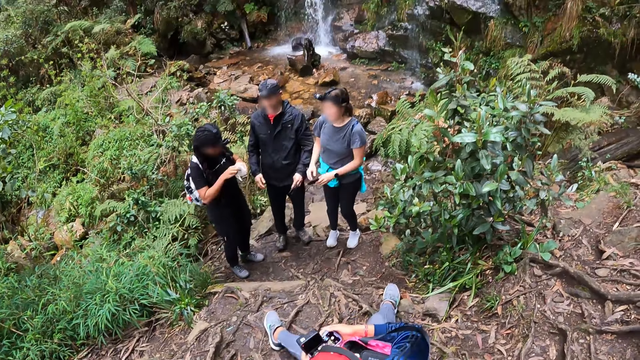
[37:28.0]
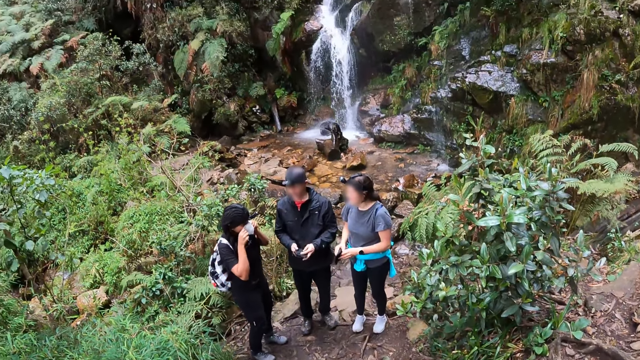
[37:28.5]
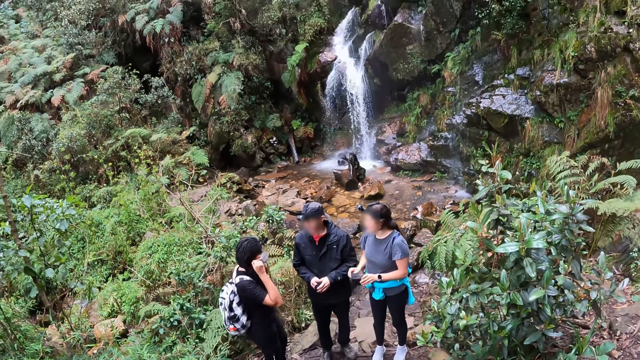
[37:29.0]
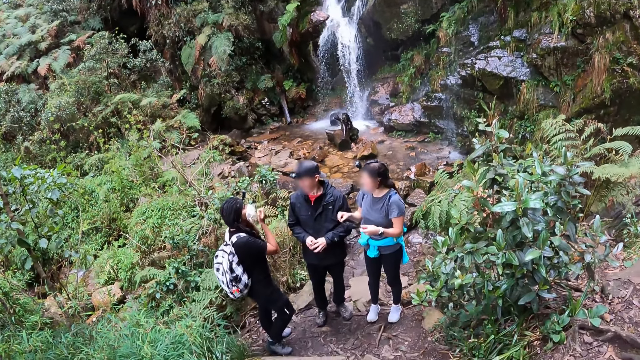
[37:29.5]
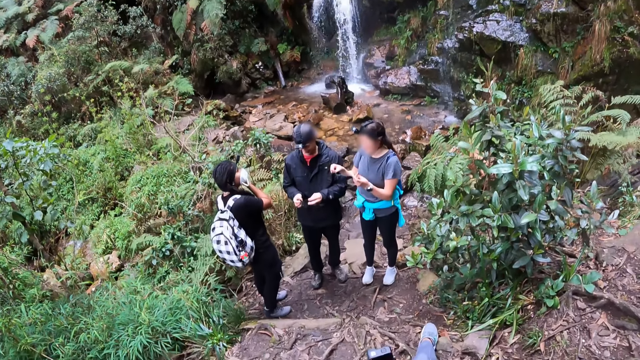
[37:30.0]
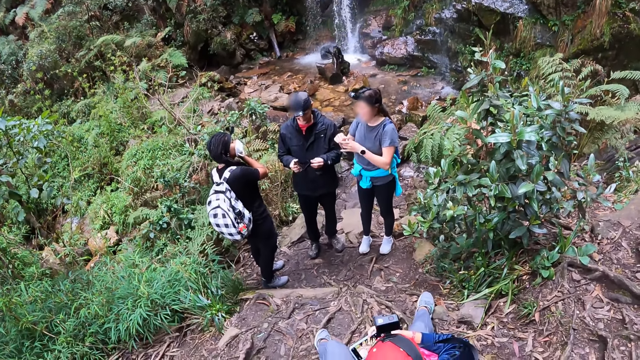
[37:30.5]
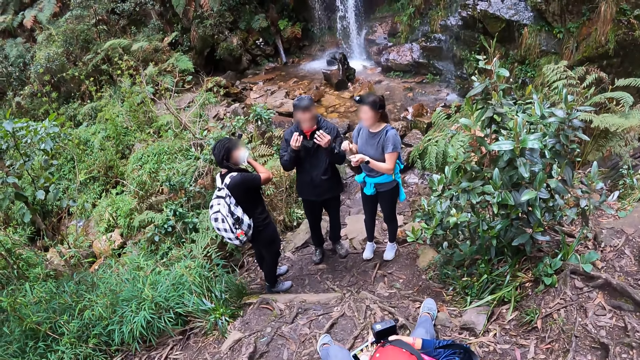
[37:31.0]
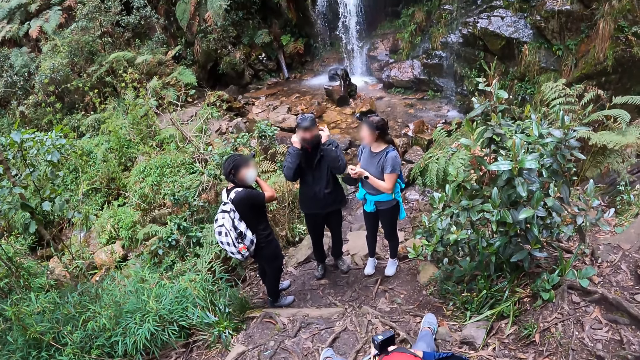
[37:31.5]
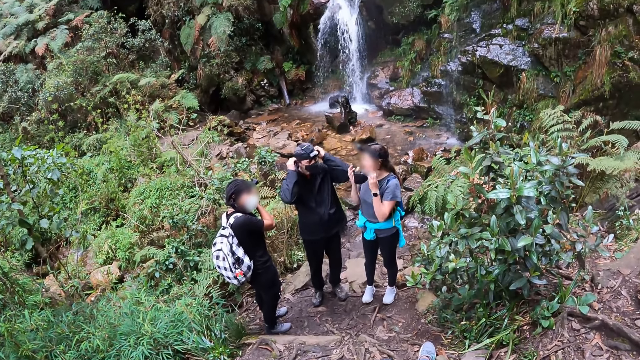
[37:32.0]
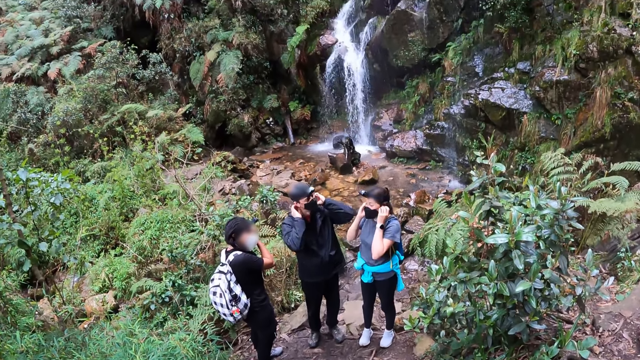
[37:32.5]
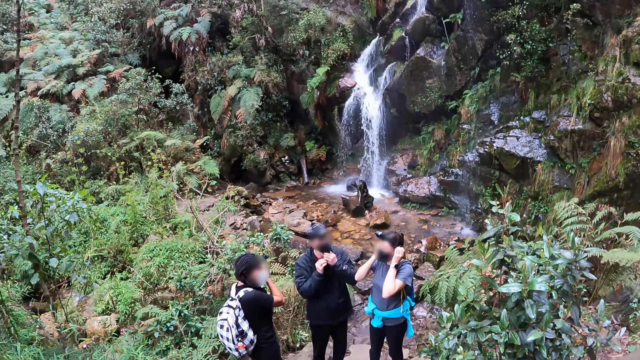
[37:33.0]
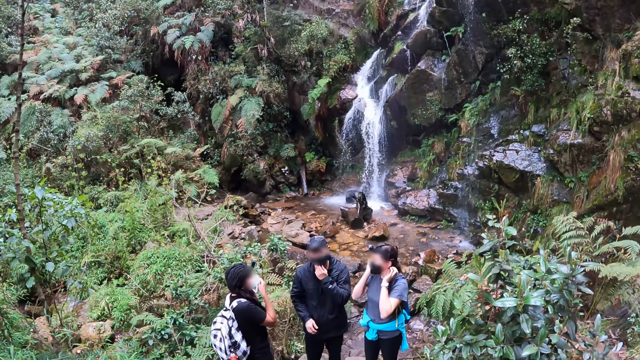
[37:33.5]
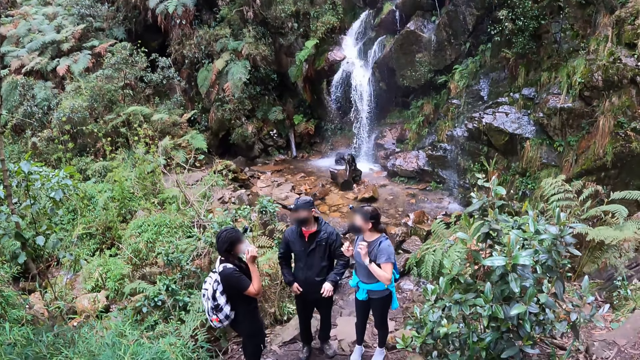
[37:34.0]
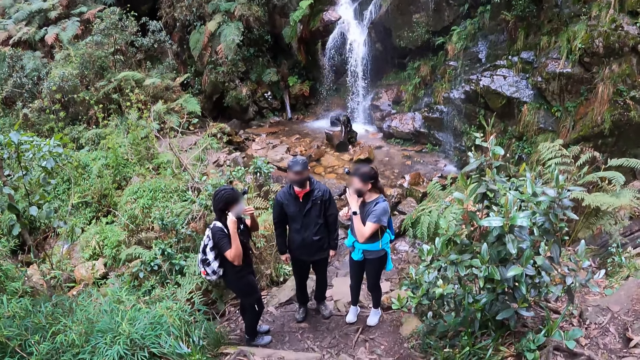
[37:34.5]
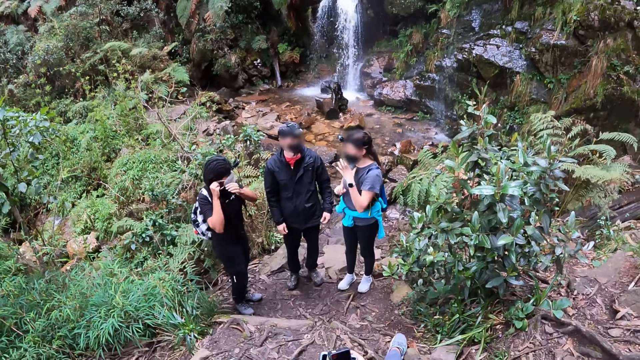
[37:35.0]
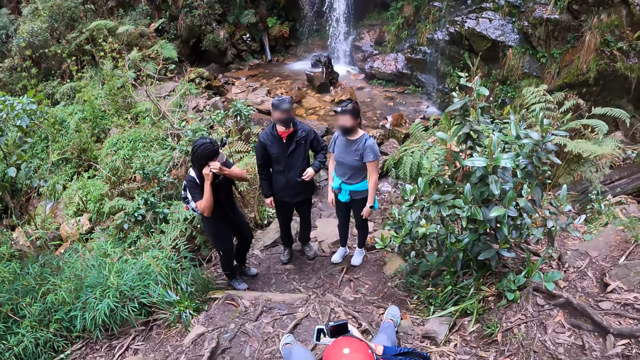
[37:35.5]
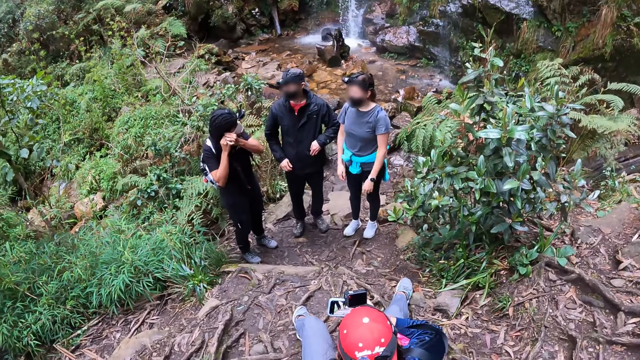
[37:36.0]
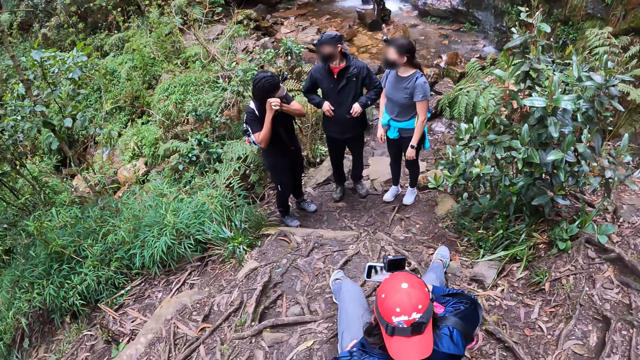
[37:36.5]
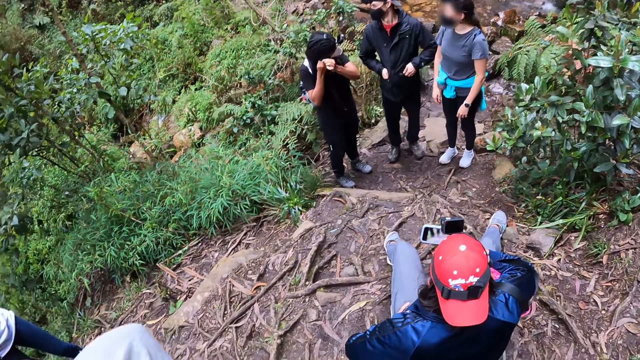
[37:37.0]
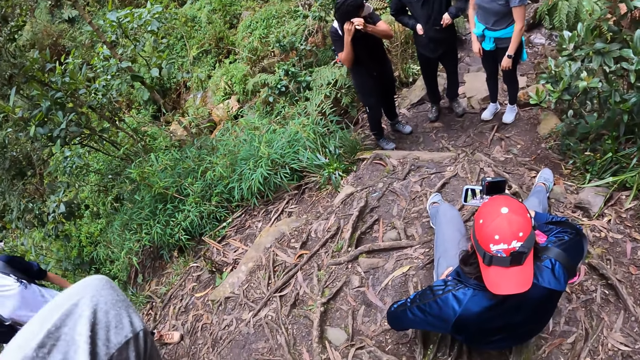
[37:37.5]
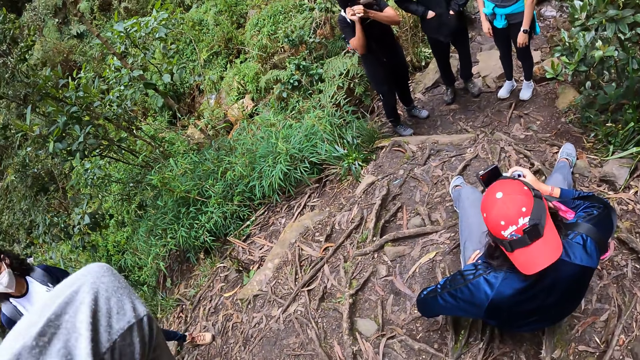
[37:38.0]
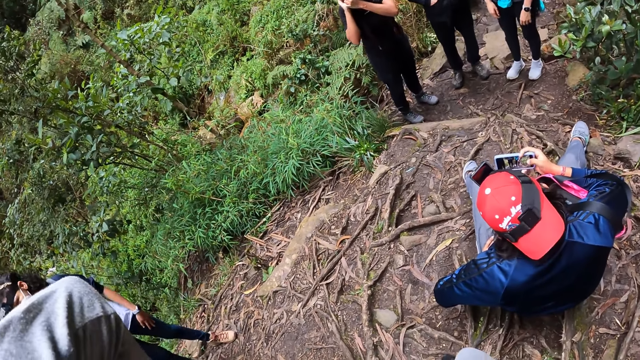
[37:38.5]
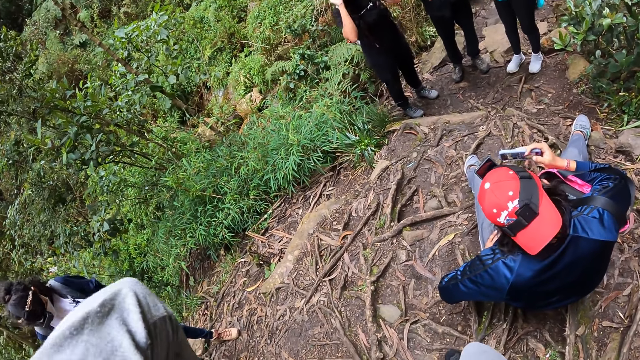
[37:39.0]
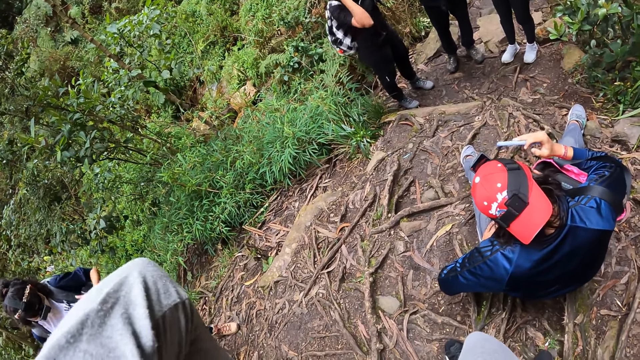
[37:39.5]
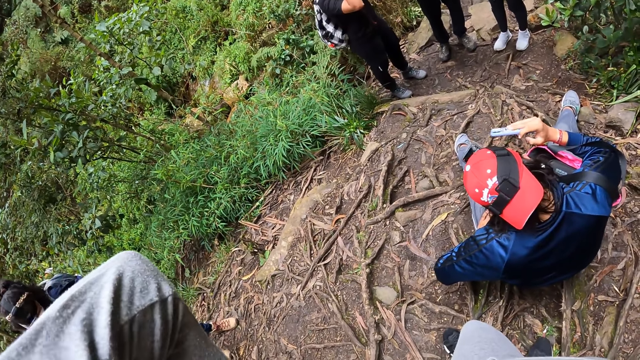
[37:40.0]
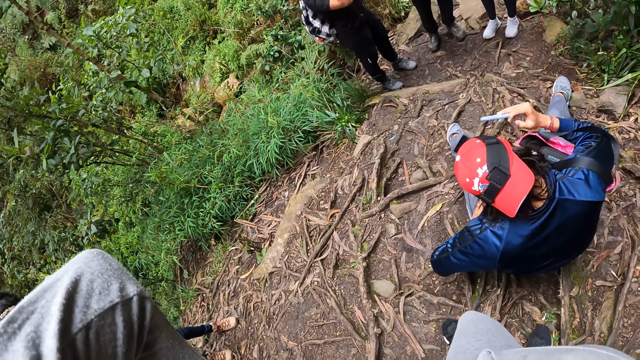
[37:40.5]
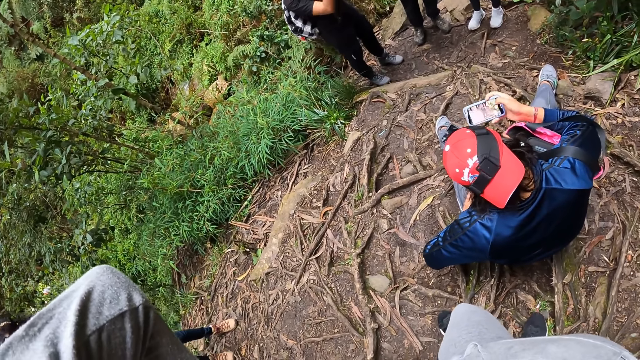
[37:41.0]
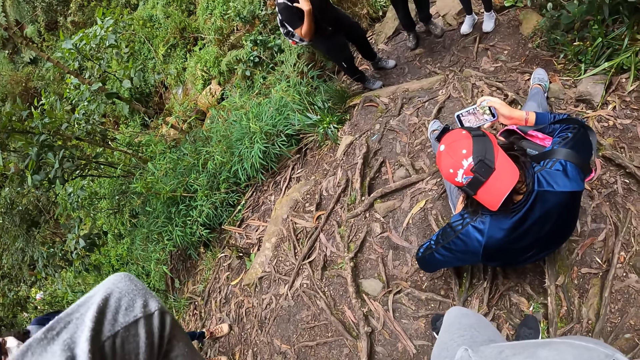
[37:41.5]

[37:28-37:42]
The woman holds a facemask in her right hand with both hands. Another woman holds the facemask in her right hand with both hands. A man holds a facemask in his left hand with both hands. The first woman wears the facemask over her face with both hands. The man wears the facemask over his face with both hands. The other woman wears the facemask over her face with both hands. The man puts both hands into the pockets of his jacket. The camera wearer takes a photo with a phone. A third woman holds the strap of a bag on her back with her left hand.

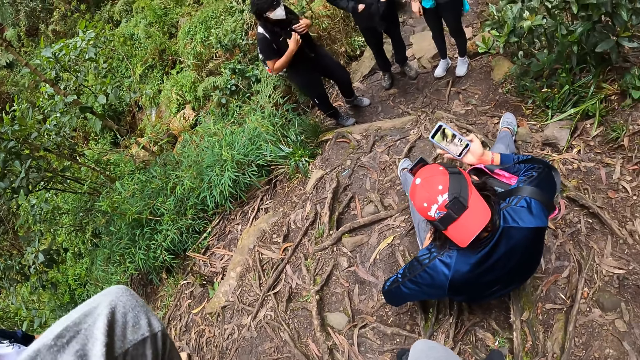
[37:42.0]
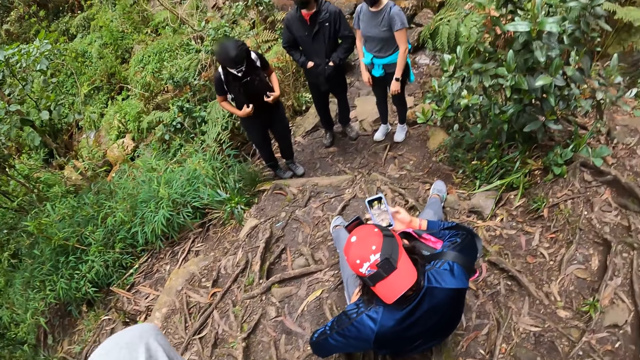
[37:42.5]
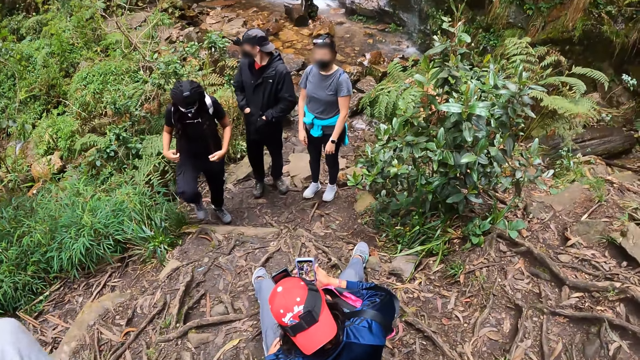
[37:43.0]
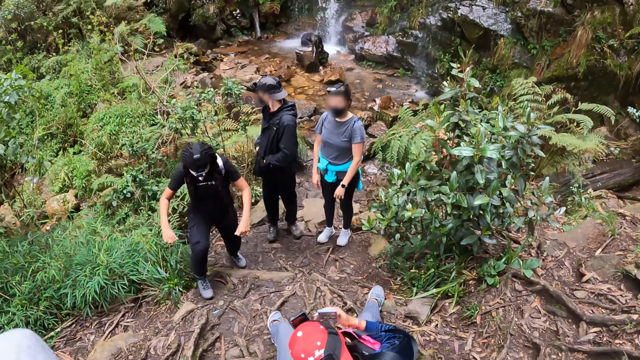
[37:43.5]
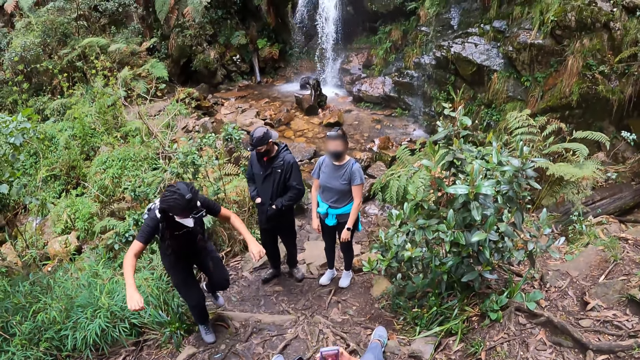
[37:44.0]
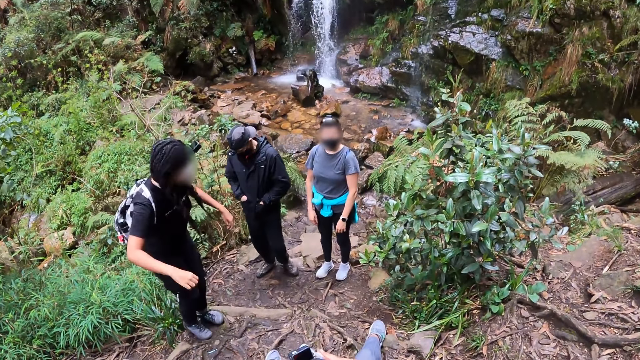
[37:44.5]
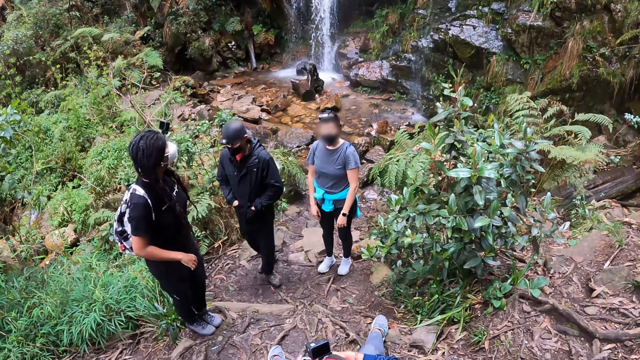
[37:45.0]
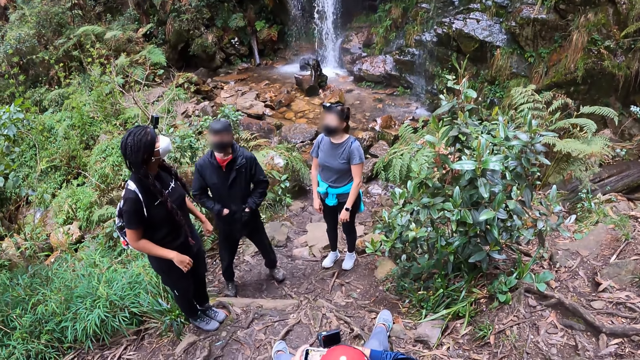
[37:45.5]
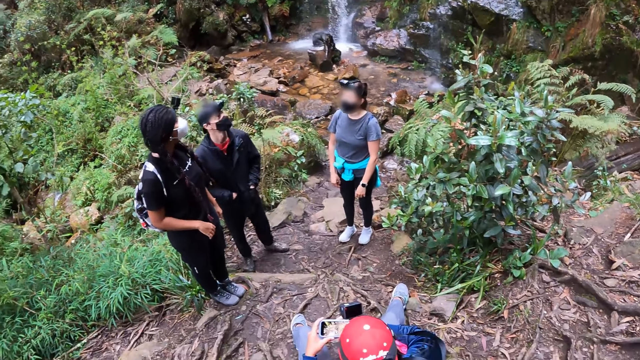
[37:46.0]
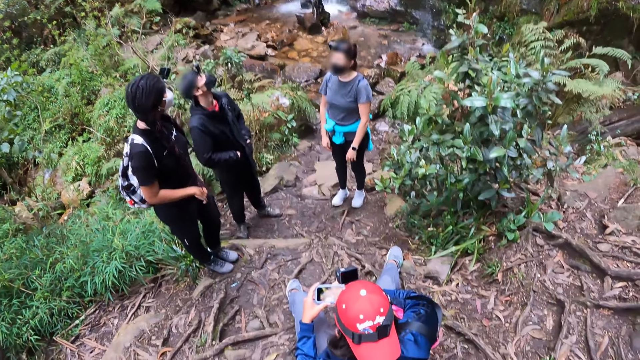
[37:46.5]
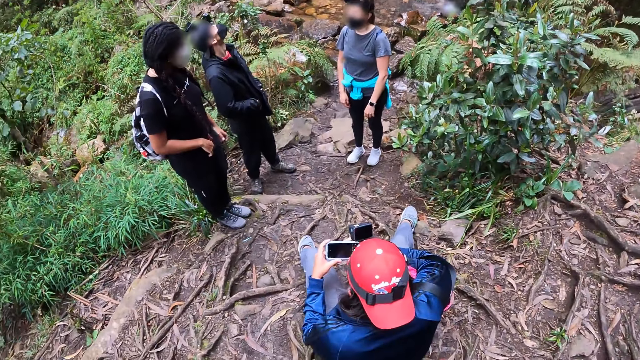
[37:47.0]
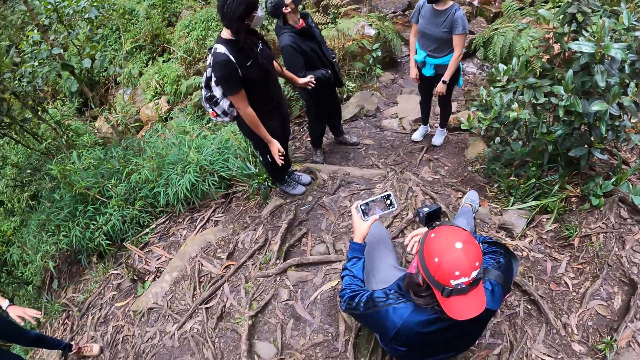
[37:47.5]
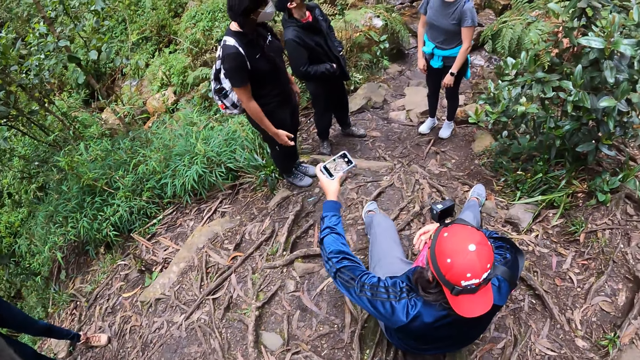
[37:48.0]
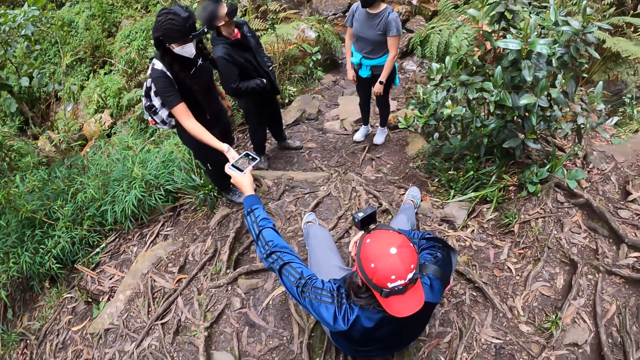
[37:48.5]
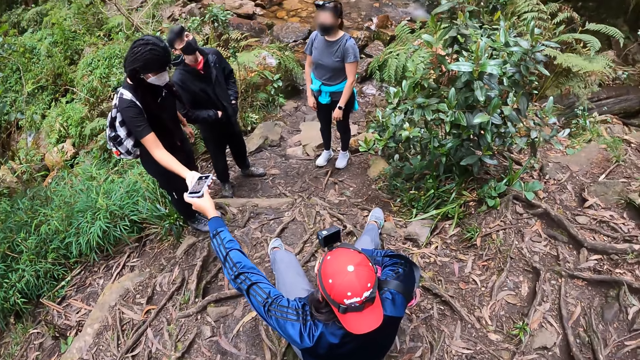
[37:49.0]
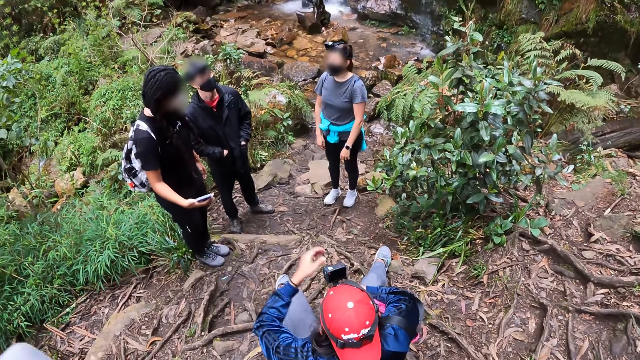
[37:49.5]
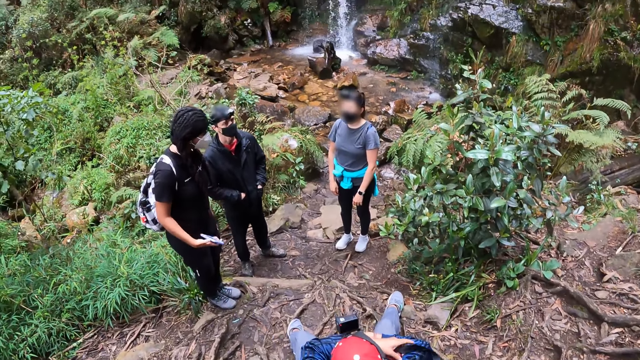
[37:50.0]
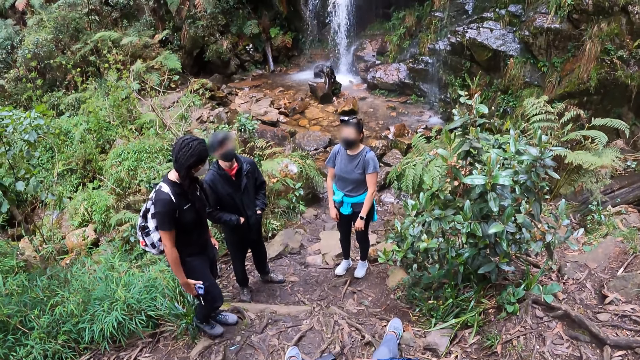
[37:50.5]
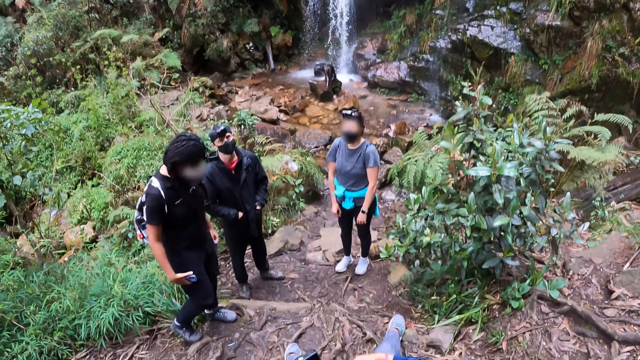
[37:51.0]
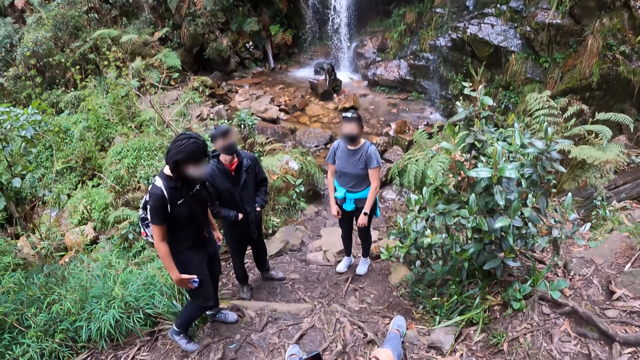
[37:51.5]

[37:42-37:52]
A woman converses with another woman and a man. A third woman holds the phone of the first woman with both hands. The first woman gestures with both hands. The first woman takes her phone from the third woman with her right hand. The third woman adjusts the shoulder strap of a bag on her right shoulder with her left hand. The first woman converses with the man.
